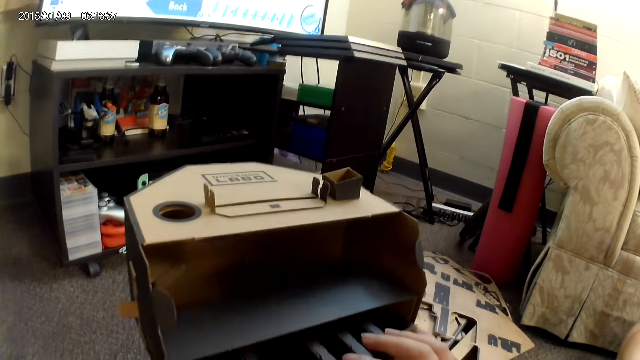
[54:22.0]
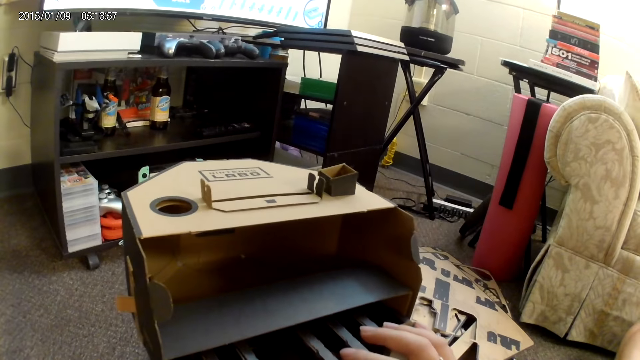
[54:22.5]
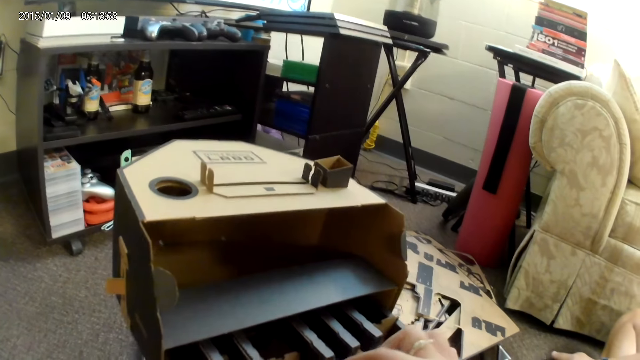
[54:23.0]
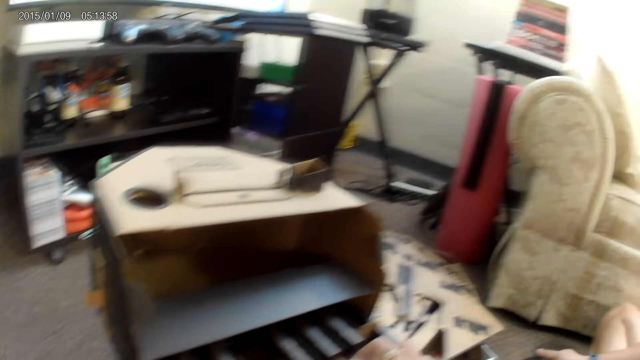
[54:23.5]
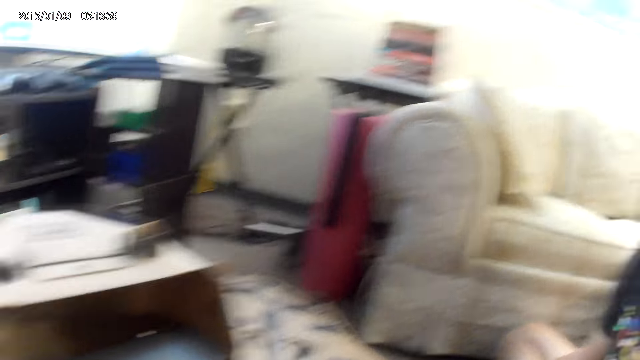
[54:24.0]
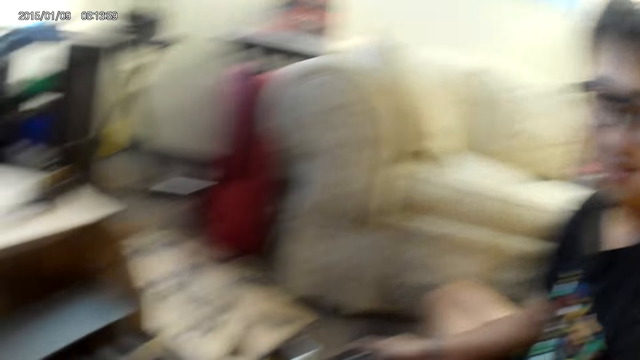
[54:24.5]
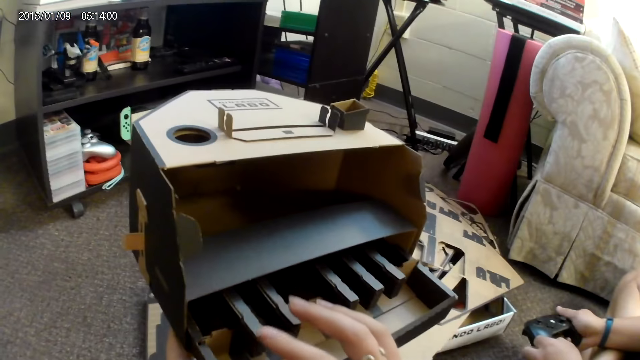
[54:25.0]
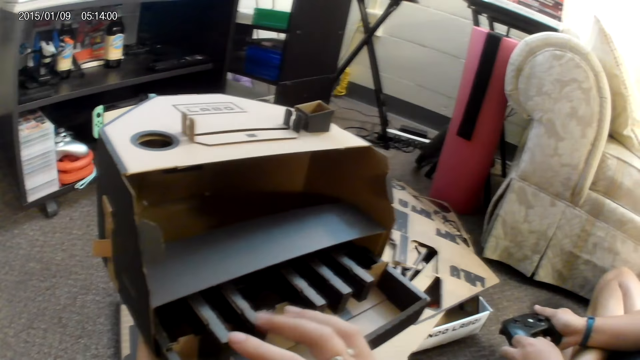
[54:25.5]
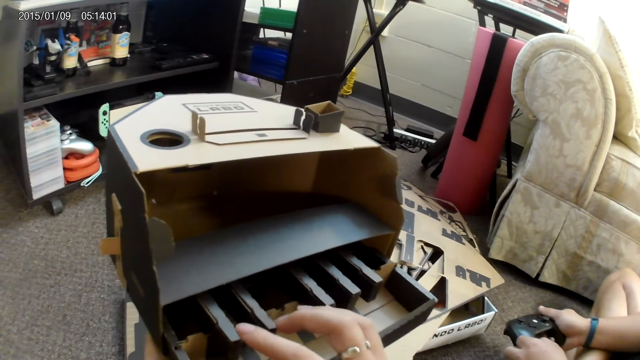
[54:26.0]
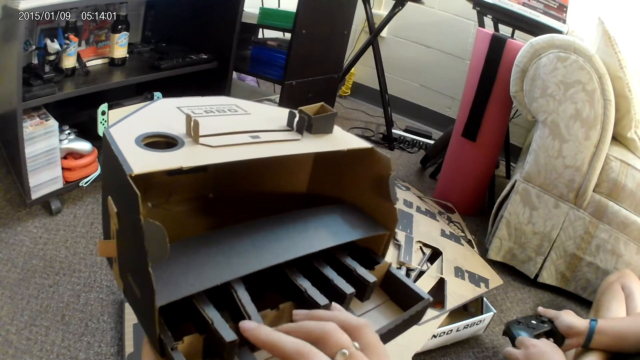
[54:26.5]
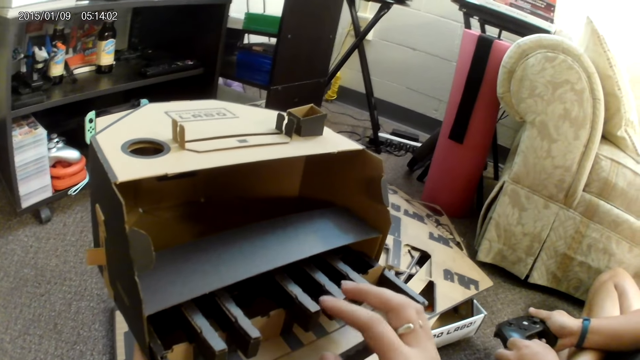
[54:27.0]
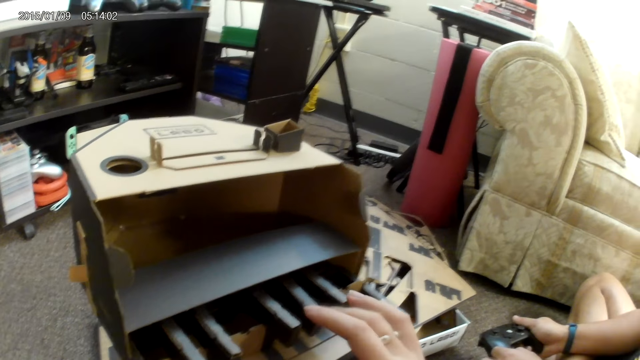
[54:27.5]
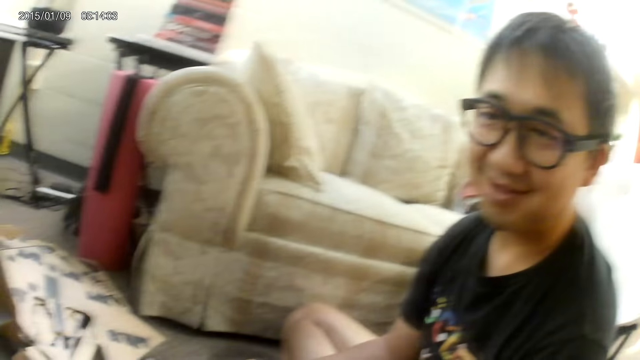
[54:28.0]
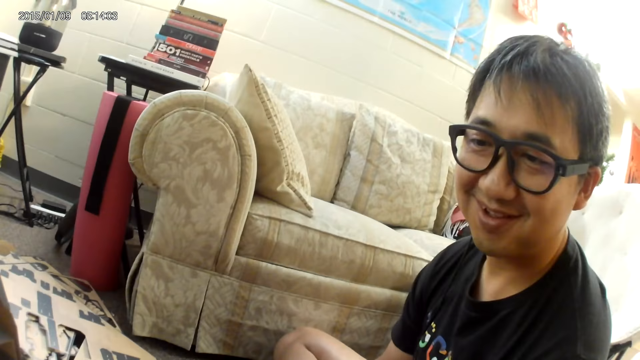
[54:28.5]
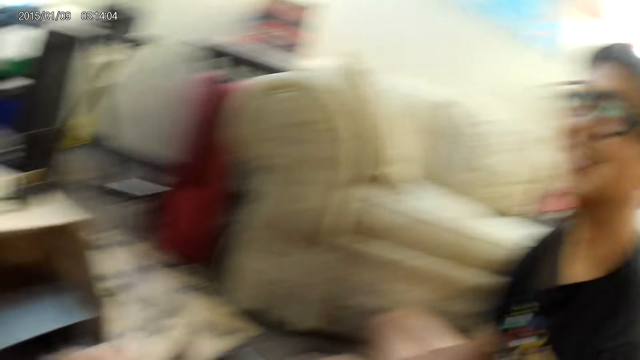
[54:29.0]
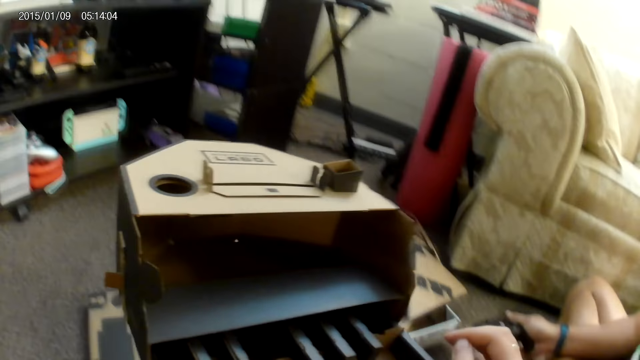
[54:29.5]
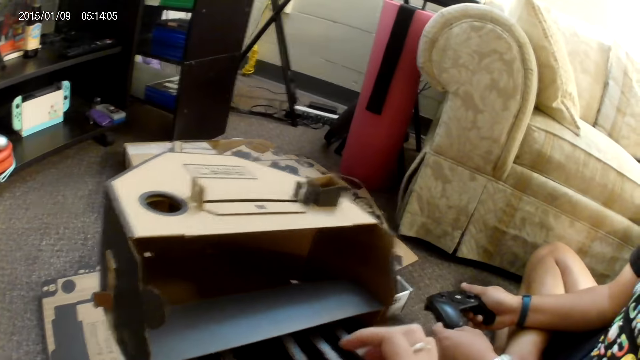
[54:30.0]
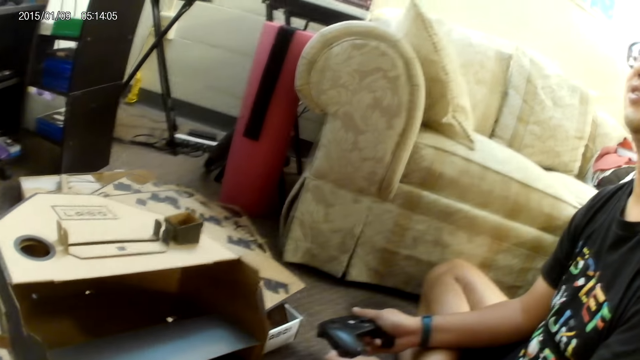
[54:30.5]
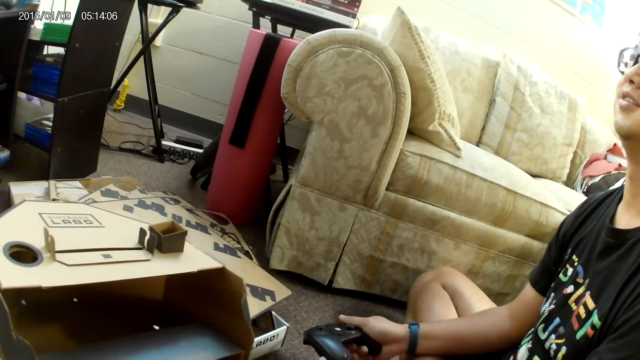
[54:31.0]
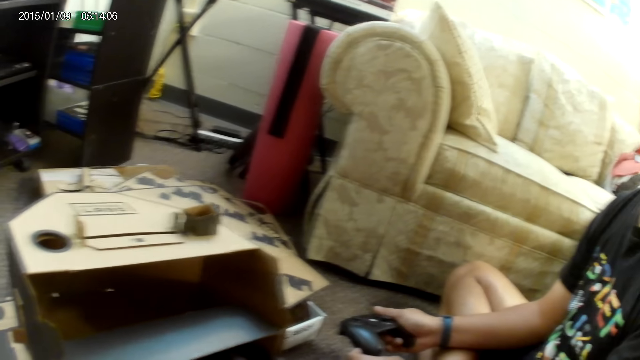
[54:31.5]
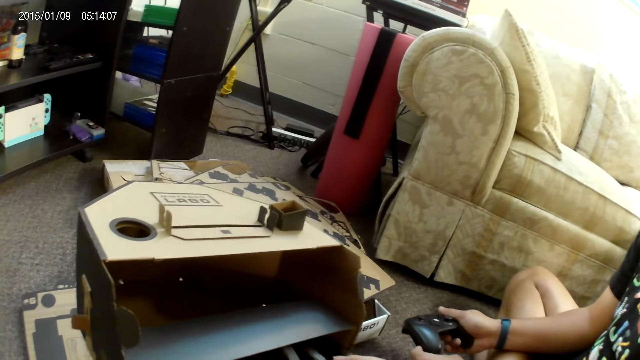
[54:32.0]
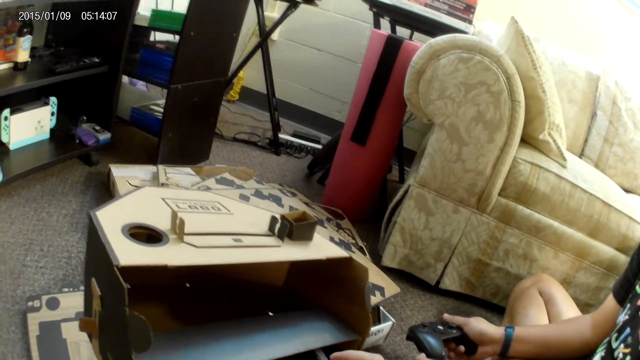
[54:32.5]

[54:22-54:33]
The camera wearer touches the cardboard with her right hand. She converses with a male. She presses labo game keys. She touches the cardboard with her right hand again and again.

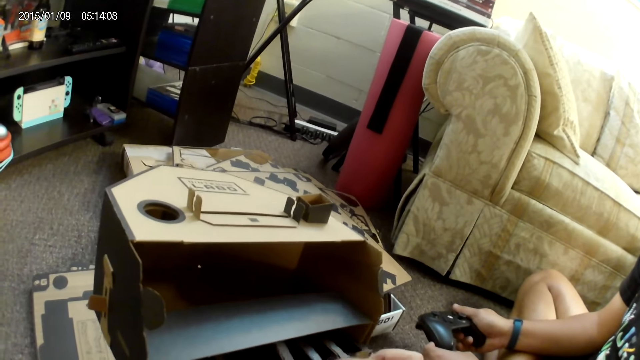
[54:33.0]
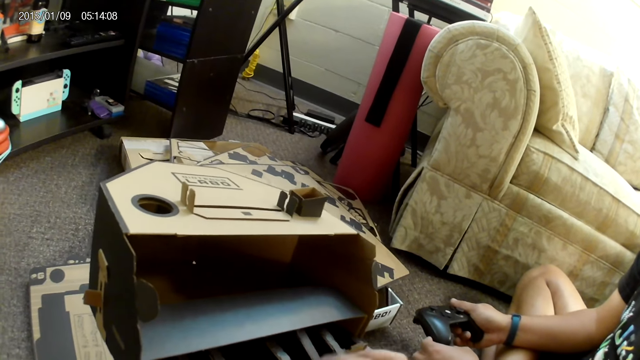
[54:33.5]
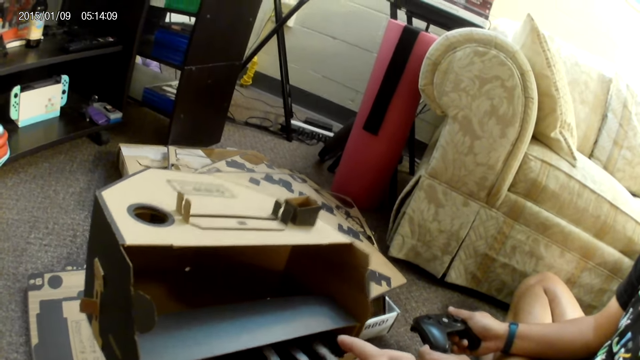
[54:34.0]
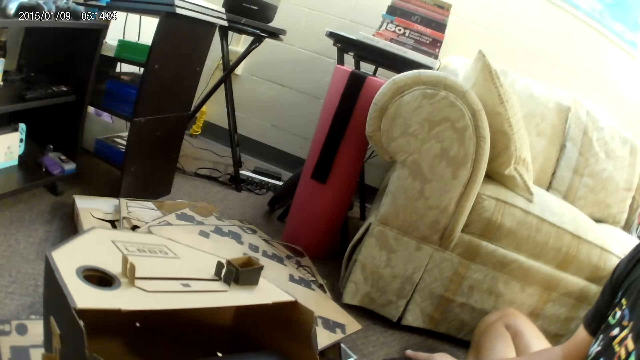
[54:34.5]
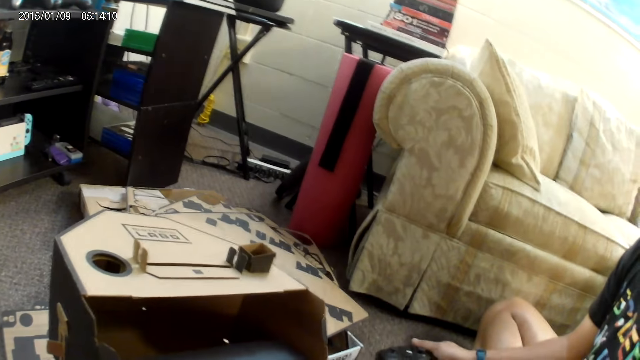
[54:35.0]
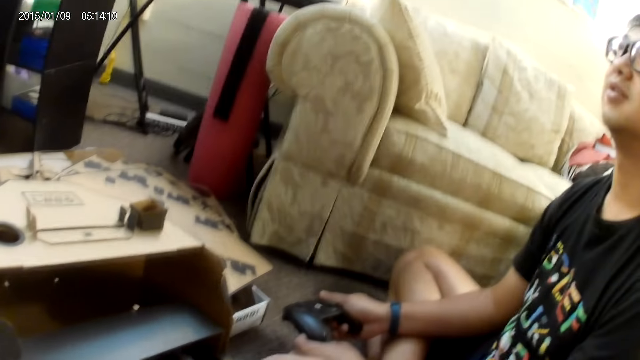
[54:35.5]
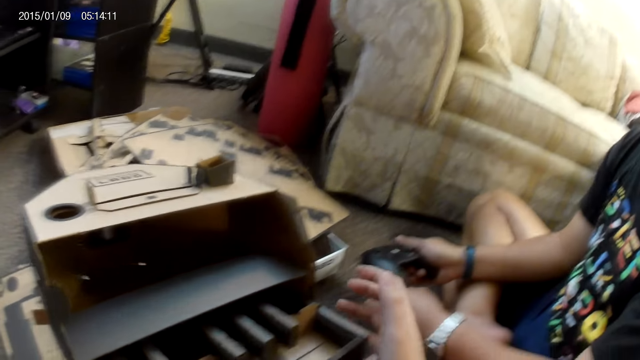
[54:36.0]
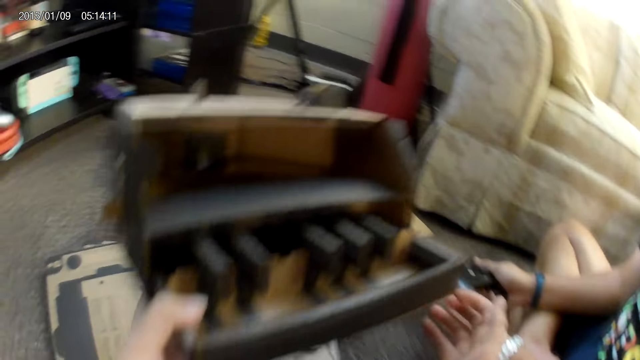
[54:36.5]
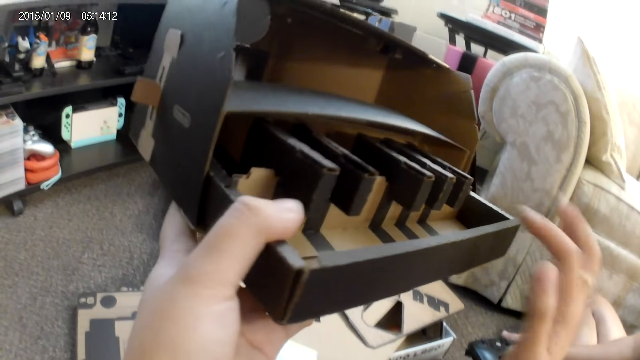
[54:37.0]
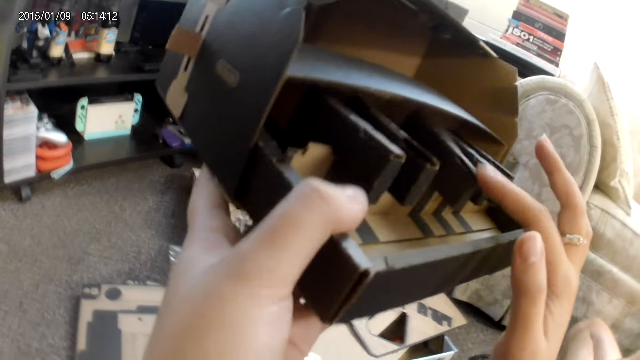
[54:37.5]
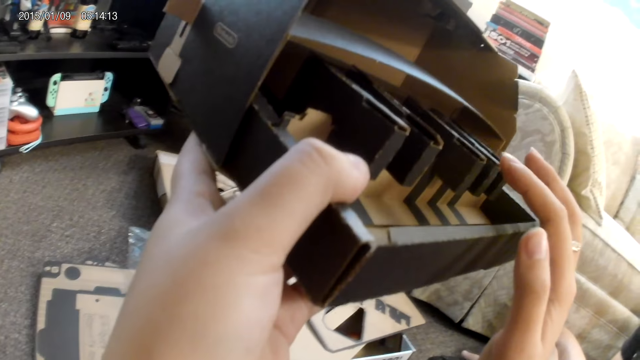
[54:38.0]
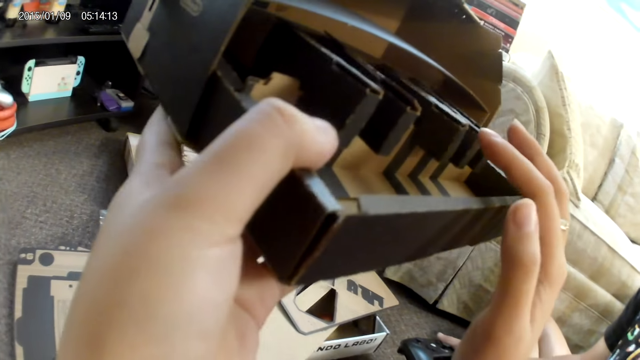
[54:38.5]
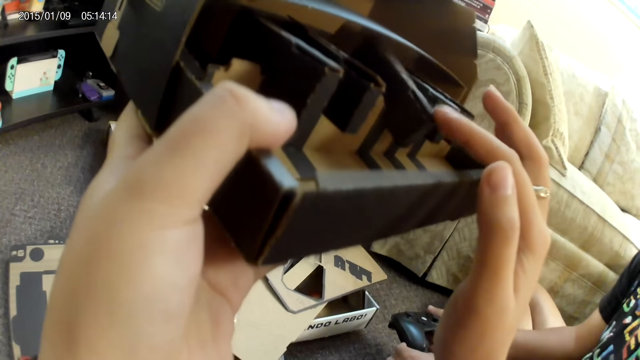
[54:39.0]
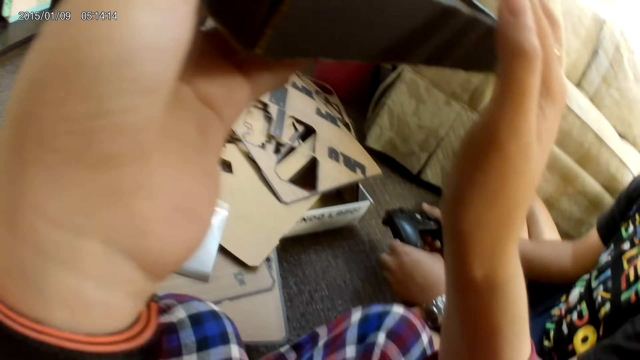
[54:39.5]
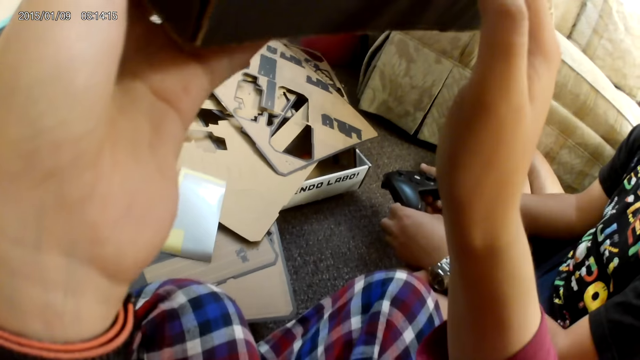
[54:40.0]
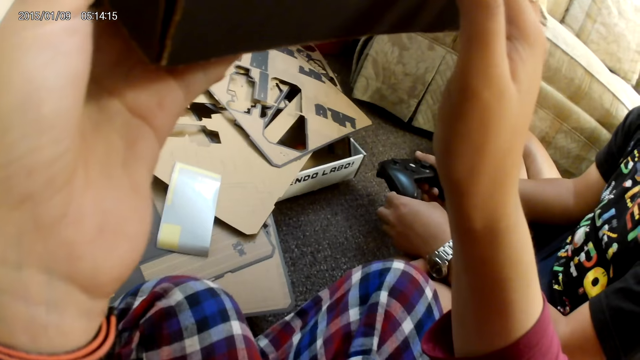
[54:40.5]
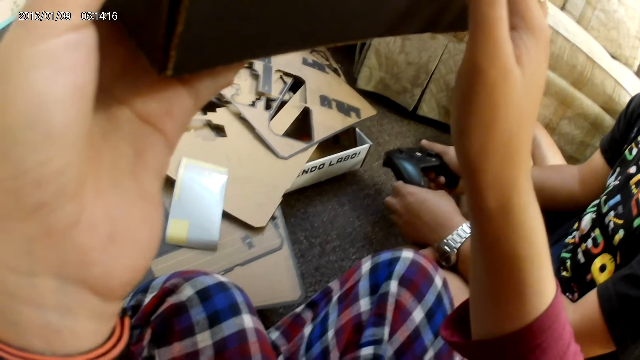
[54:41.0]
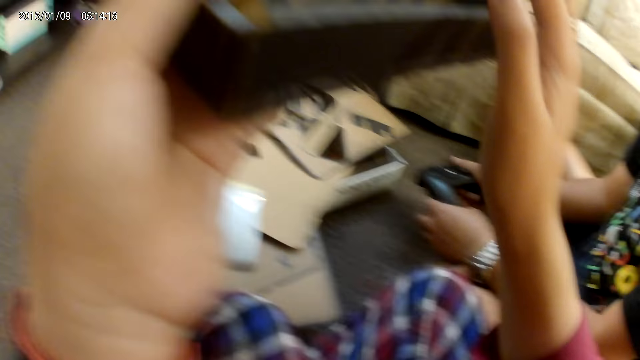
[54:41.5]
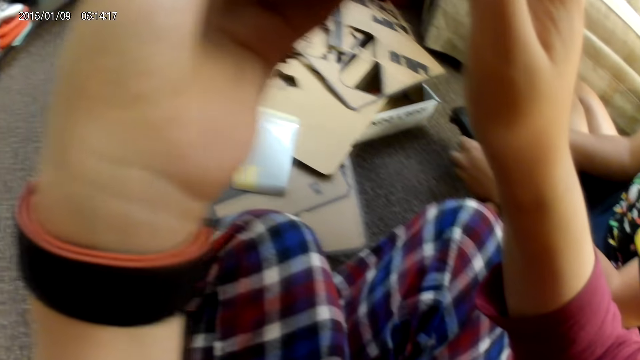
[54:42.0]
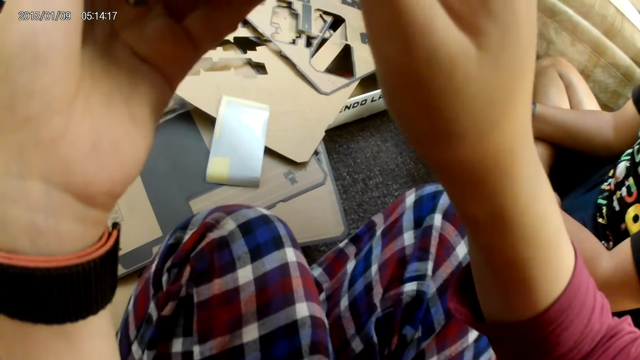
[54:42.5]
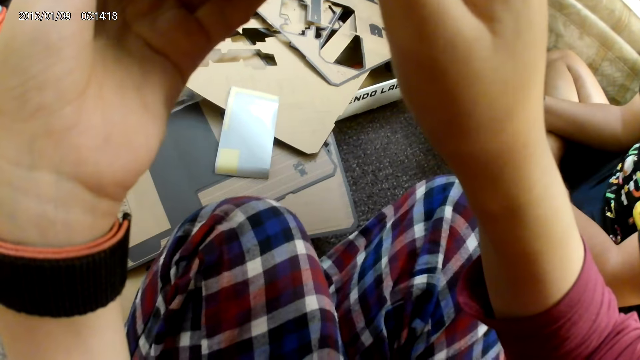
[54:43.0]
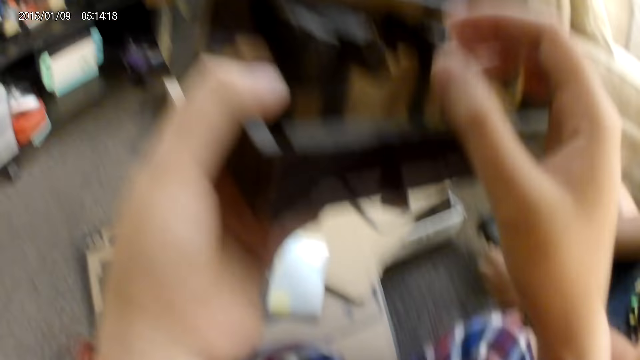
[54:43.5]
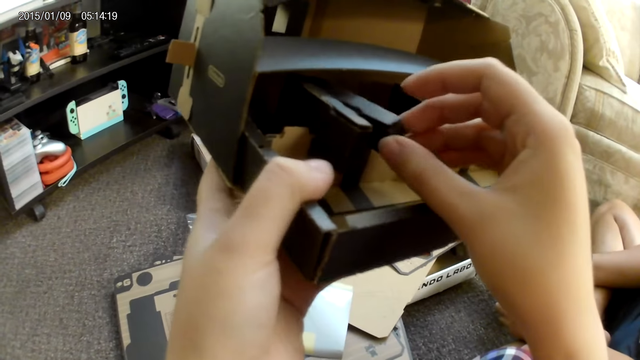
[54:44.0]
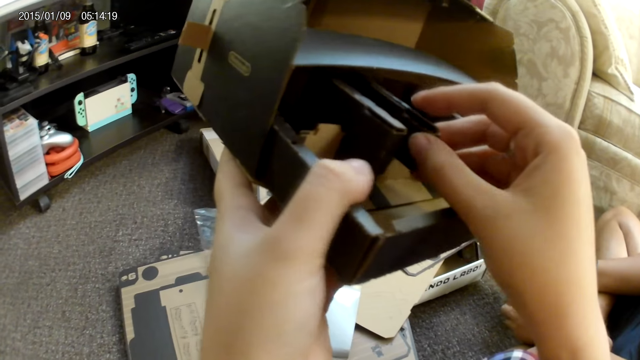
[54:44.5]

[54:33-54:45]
The camera wearer touches the cardboard with her right hand. She lifts up the cardboard with her left hand. She converses with a male. She touches the cardboard with her right hand. She presses labo game keys.
